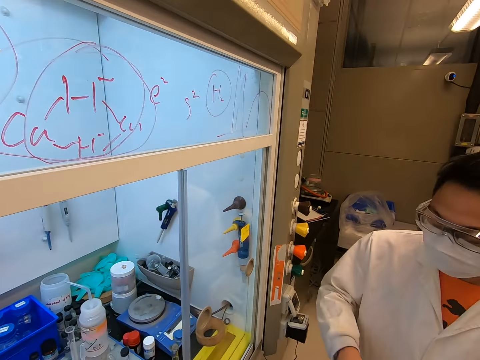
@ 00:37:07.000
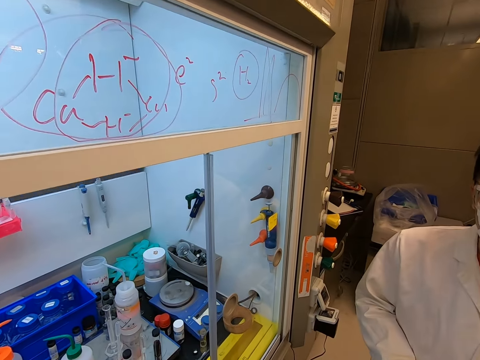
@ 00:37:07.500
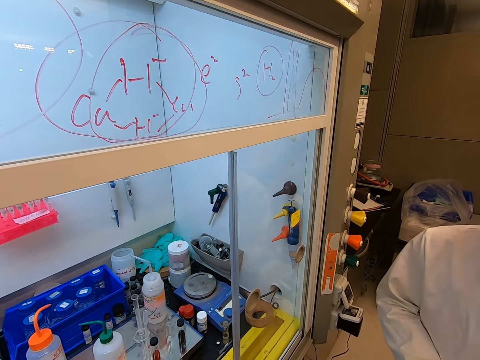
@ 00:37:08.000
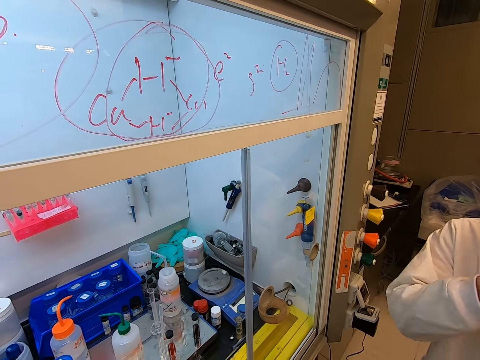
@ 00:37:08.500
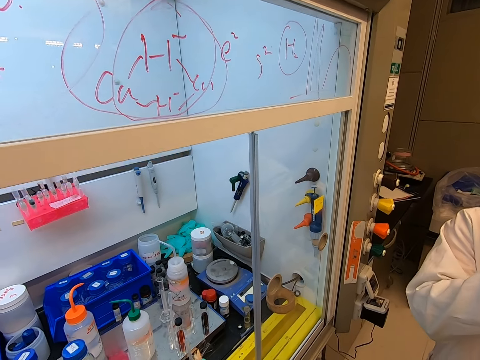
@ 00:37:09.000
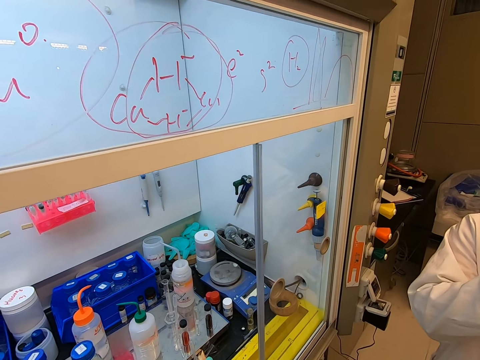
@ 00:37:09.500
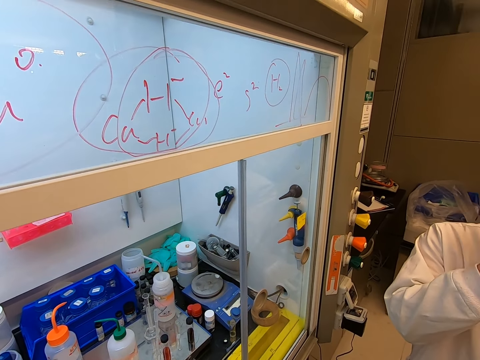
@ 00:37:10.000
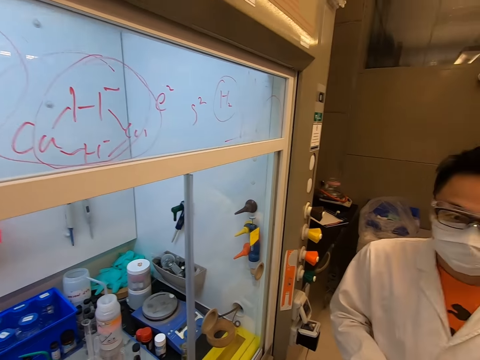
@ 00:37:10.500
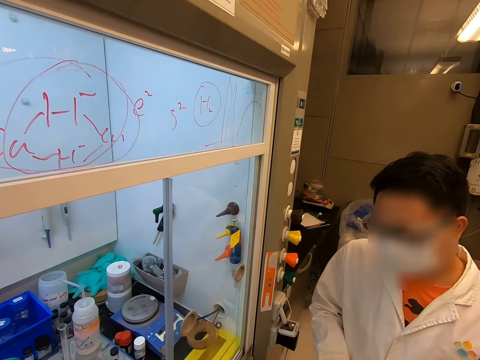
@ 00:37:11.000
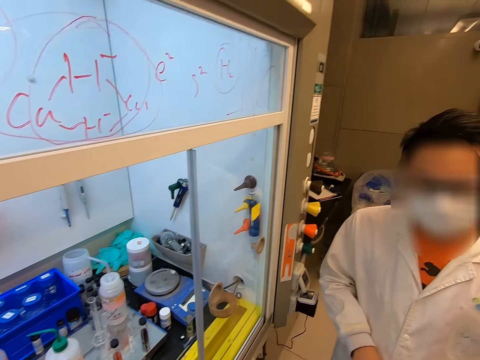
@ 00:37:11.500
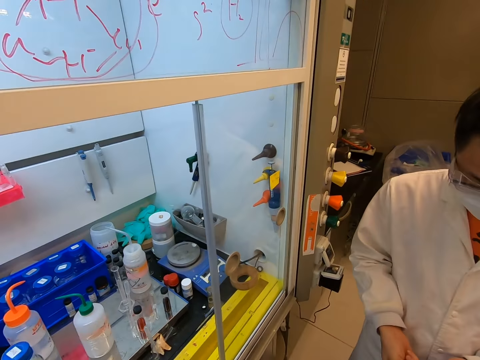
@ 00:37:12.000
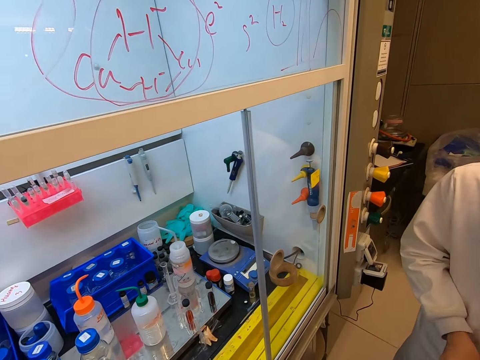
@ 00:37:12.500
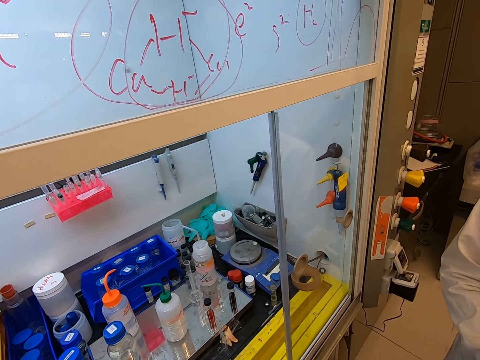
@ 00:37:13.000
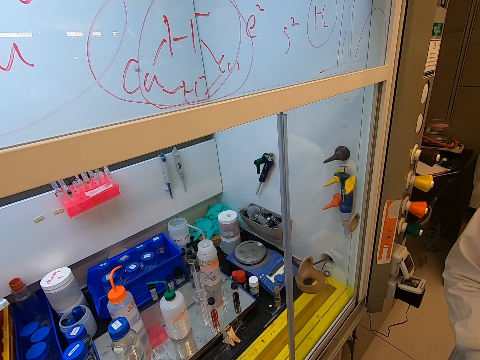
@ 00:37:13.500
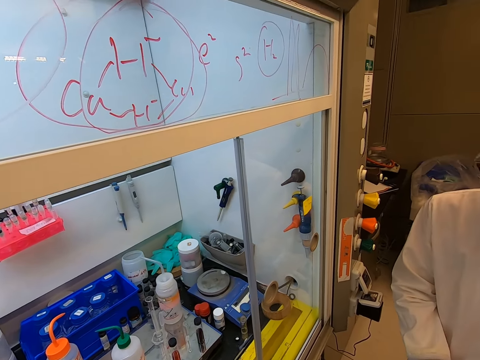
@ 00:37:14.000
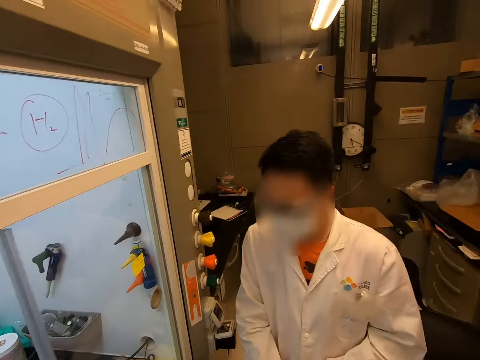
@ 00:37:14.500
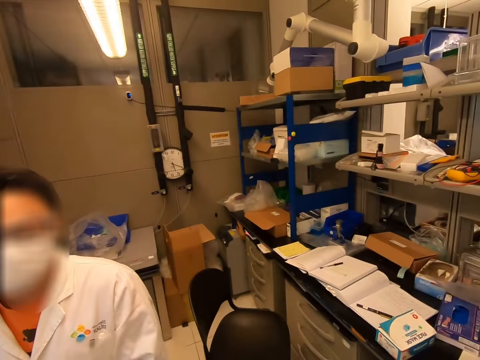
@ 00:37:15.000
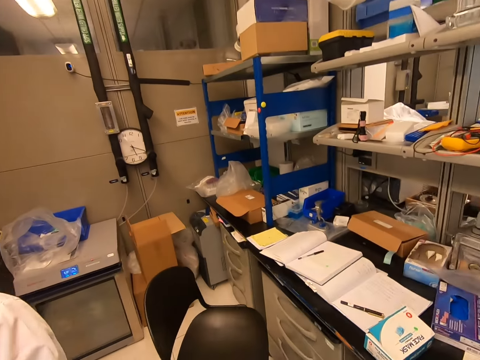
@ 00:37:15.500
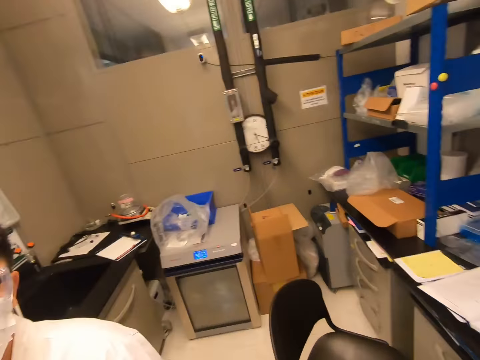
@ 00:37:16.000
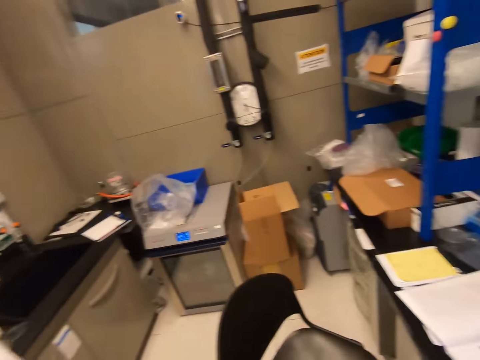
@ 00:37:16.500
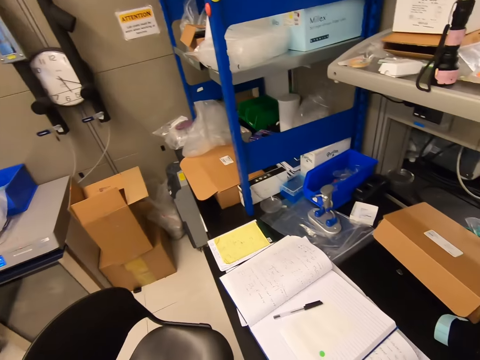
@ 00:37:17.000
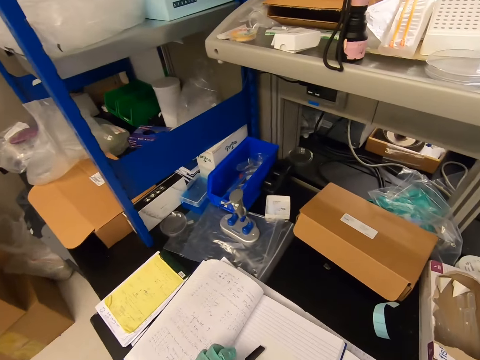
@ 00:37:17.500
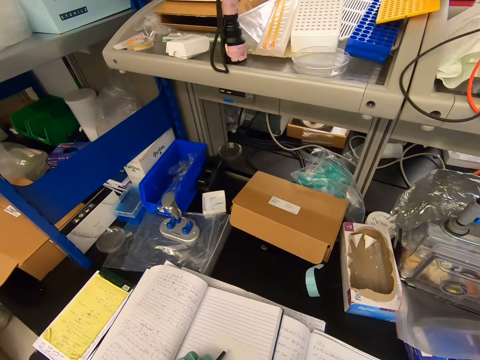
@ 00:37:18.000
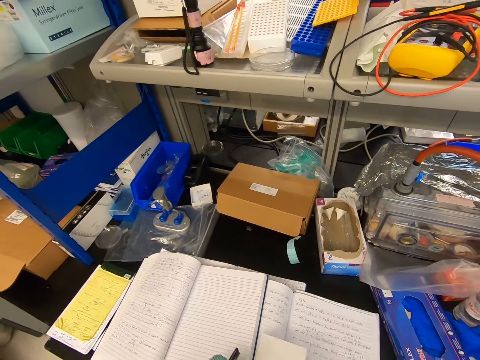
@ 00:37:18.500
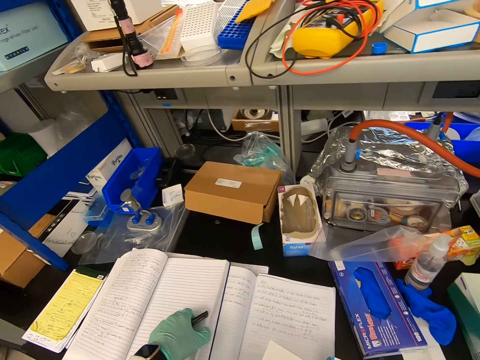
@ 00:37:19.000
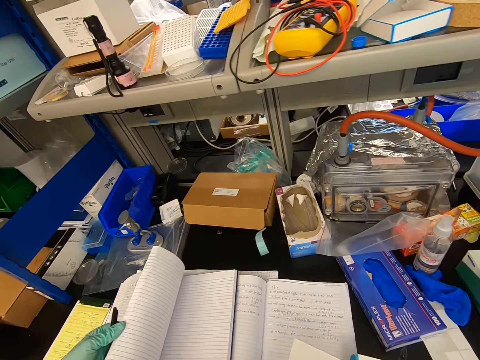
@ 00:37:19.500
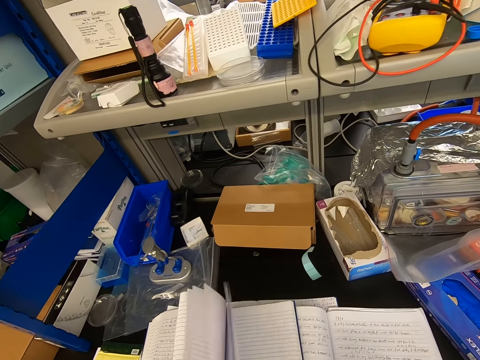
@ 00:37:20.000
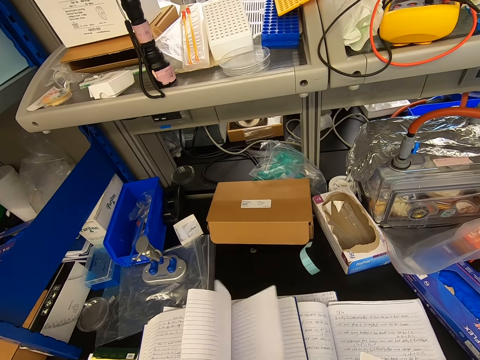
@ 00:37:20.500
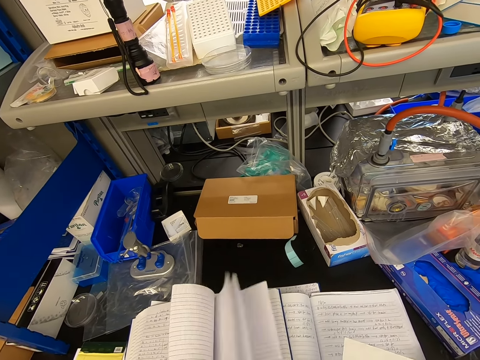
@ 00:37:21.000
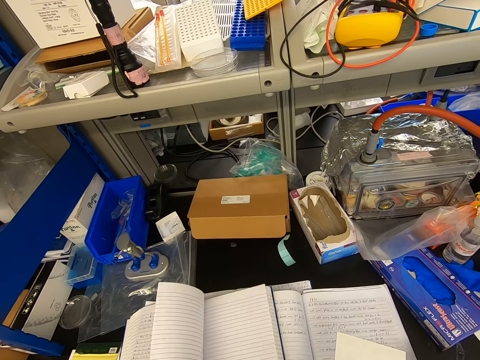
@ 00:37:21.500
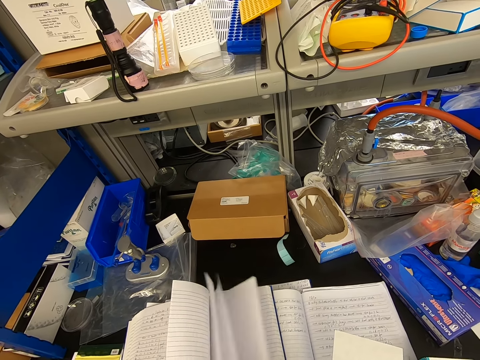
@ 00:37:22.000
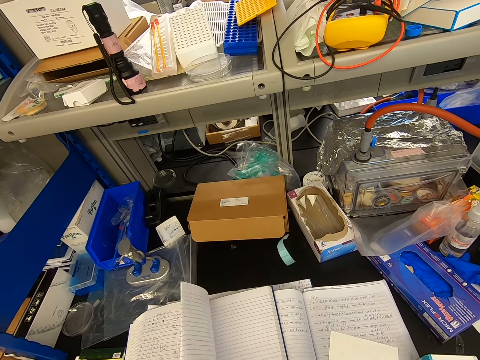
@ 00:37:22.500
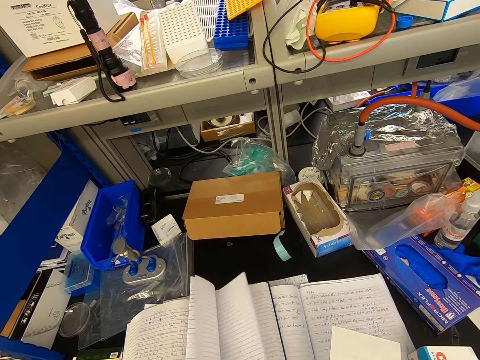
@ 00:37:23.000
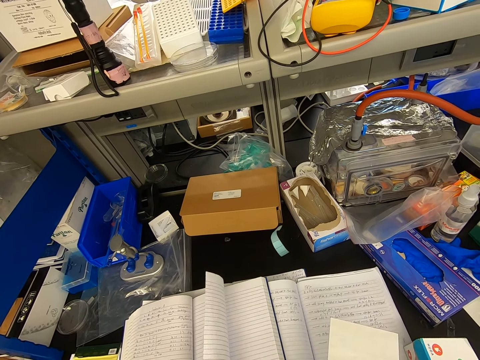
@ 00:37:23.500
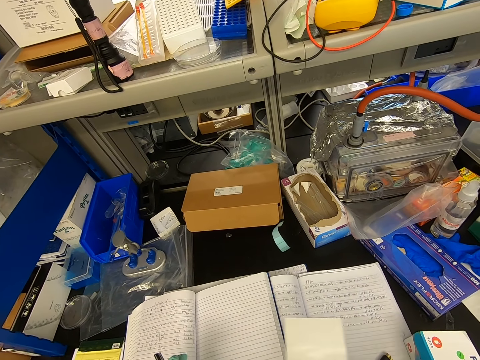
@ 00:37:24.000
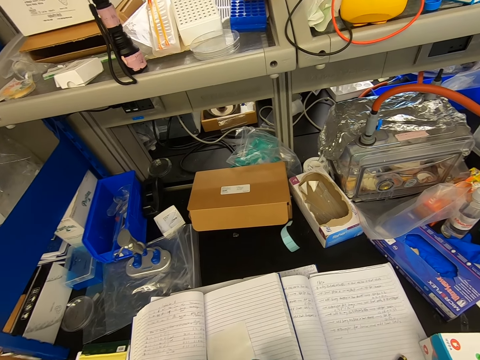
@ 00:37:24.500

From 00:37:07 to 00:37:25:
The camera wearer turns around the room. They walk in the room. They pick up a pen on top of a book. They open the book.

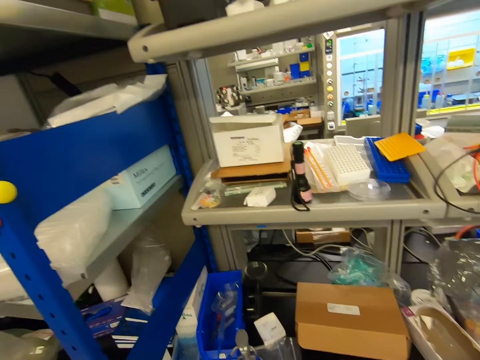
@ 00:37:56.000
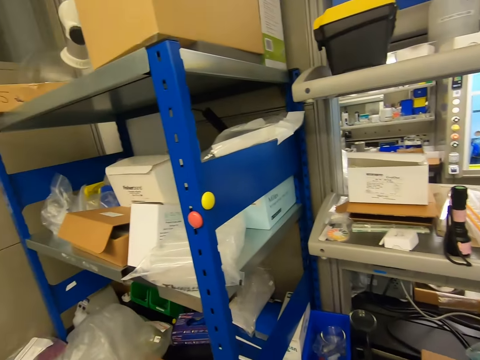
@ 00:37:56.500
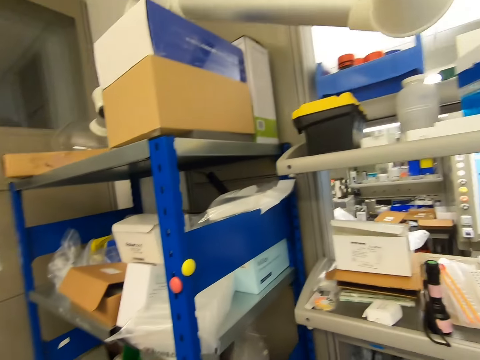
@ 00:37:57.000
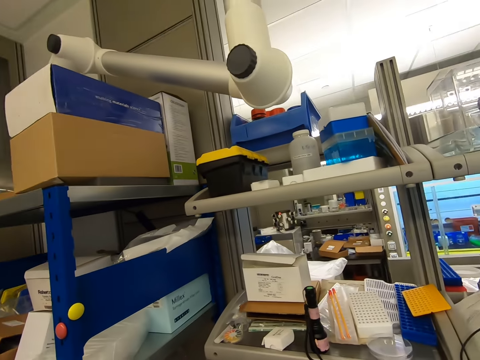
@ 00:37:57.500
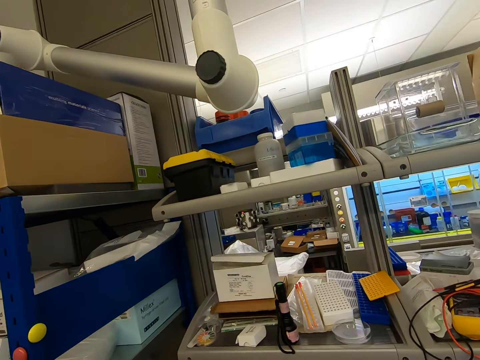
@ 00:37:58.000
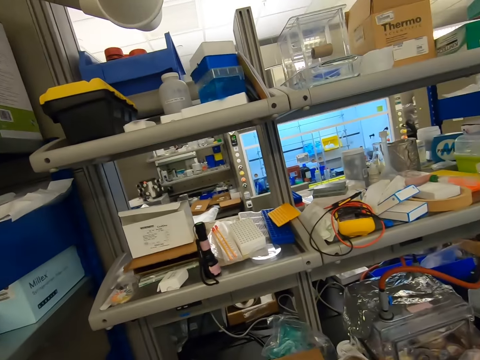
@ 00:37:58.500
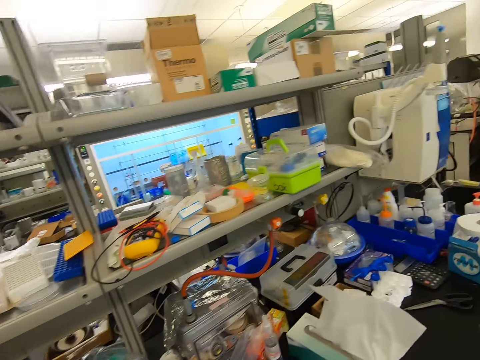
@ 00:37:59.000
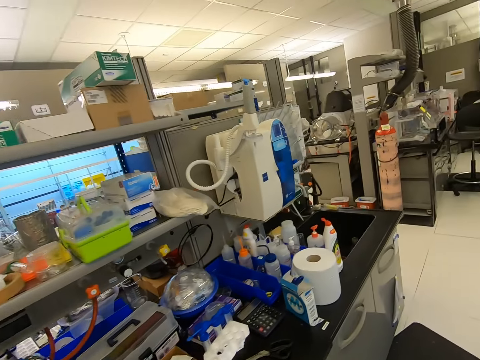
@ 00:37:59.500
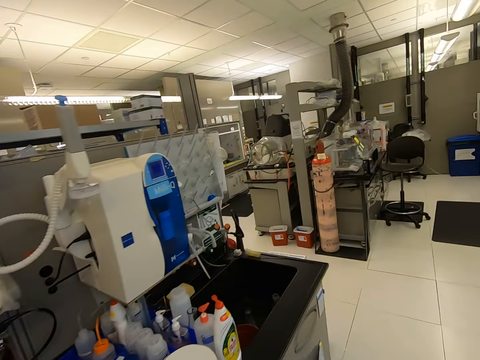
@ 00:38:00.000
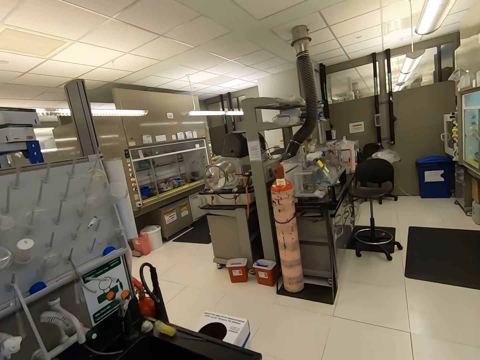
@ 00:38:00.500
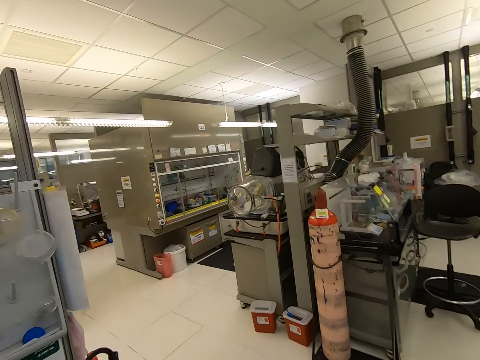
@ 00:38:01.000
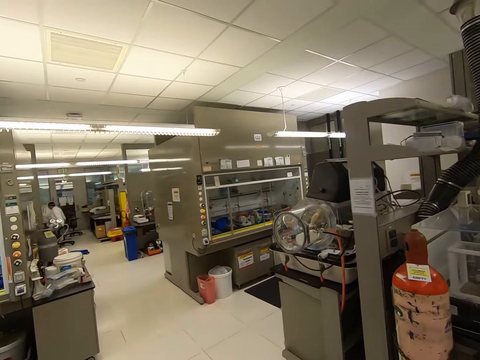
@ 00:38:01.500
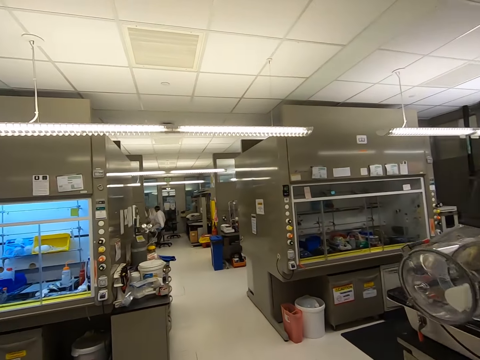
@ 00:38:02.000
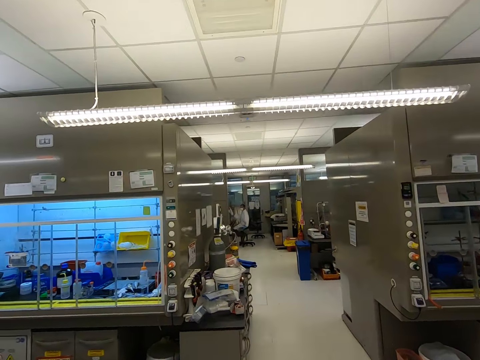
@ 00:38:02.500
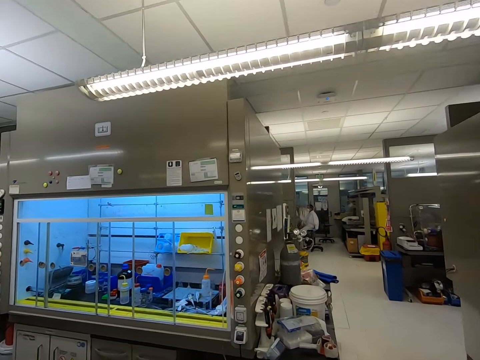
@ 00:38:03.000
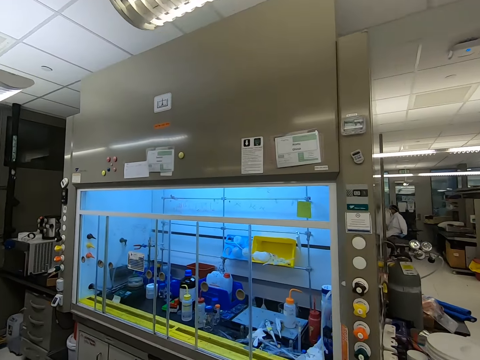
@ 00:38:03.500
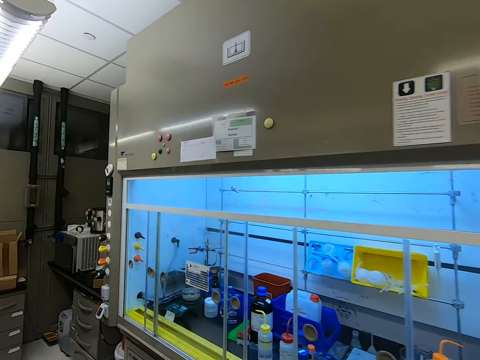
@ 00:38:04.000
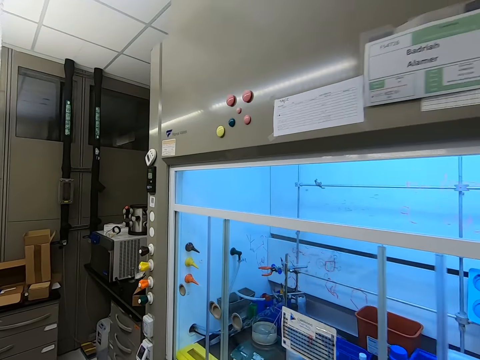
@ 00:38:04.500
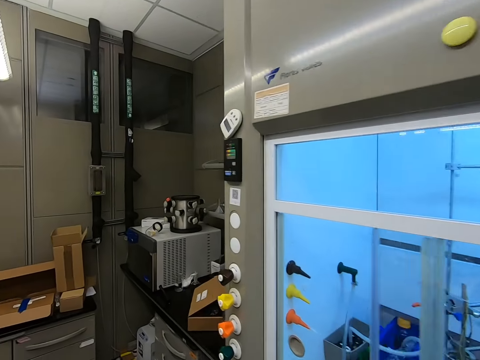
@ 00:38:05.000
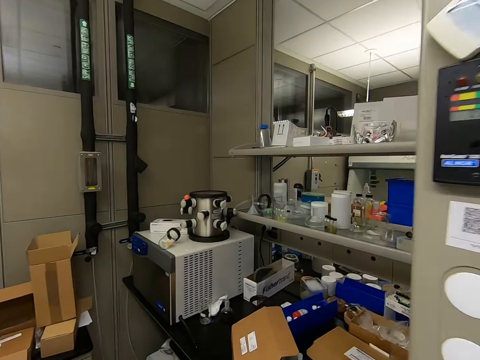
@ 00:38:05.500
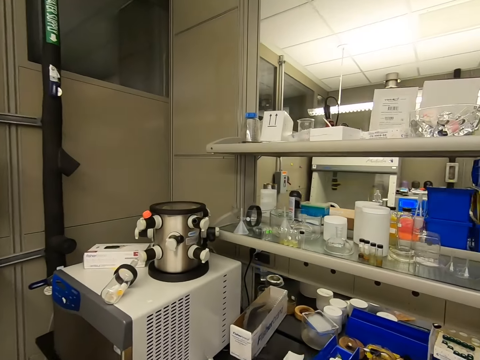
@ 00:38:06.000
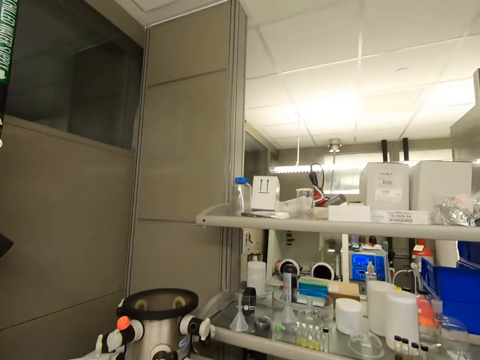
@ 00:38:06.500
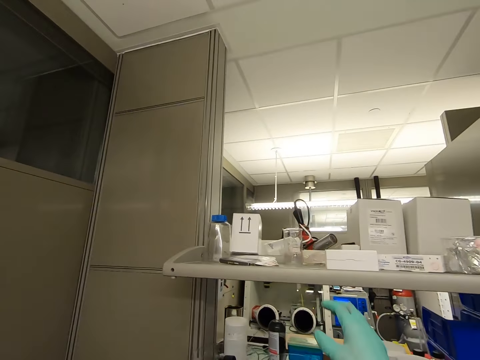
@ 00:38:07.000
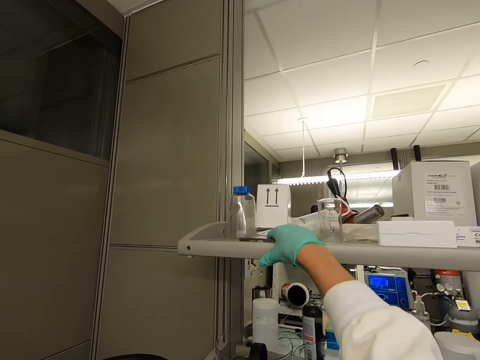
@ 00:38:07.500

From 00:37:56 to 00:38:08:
The camera wearer moves around the room.
